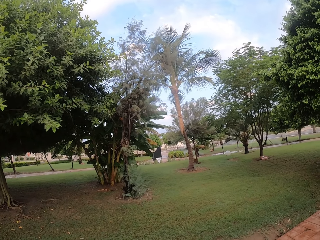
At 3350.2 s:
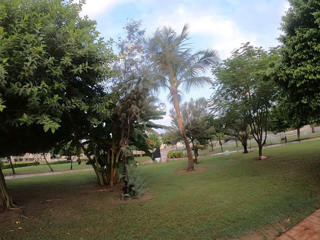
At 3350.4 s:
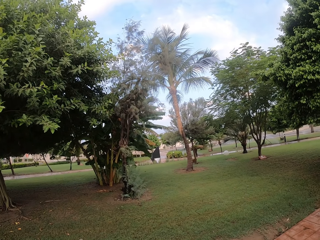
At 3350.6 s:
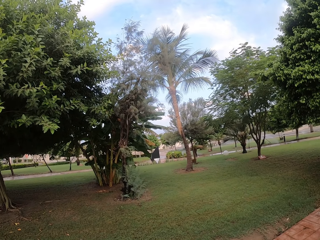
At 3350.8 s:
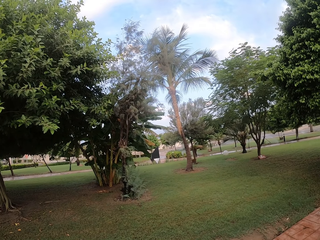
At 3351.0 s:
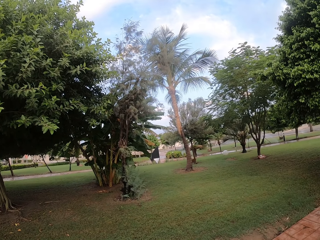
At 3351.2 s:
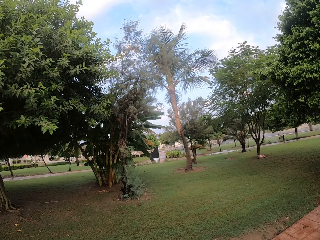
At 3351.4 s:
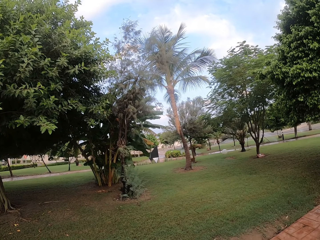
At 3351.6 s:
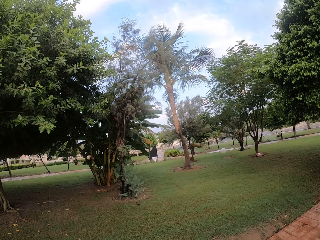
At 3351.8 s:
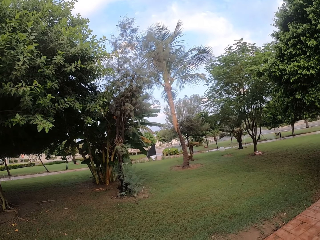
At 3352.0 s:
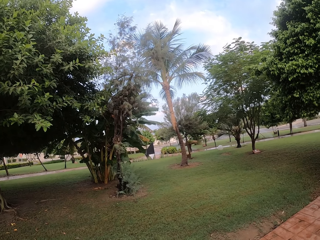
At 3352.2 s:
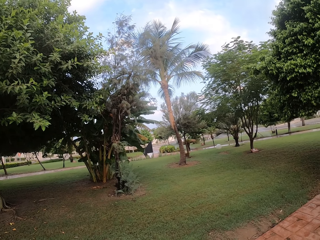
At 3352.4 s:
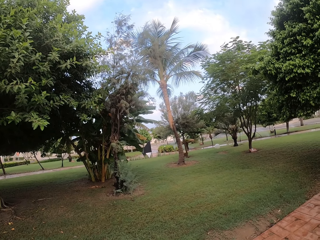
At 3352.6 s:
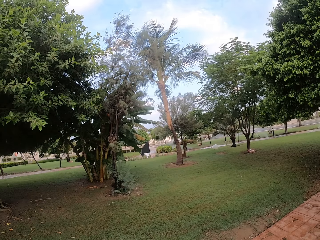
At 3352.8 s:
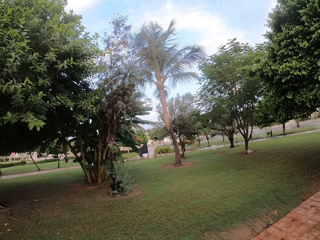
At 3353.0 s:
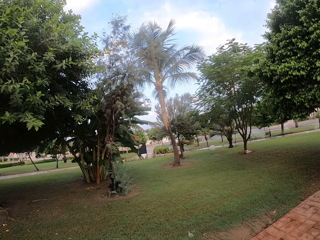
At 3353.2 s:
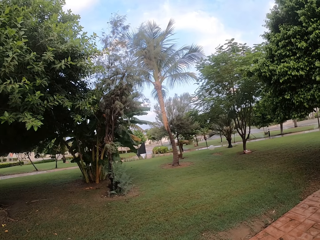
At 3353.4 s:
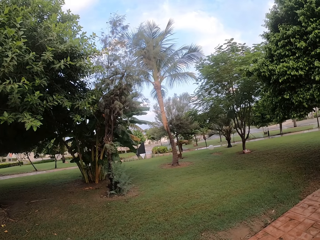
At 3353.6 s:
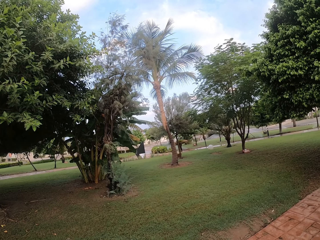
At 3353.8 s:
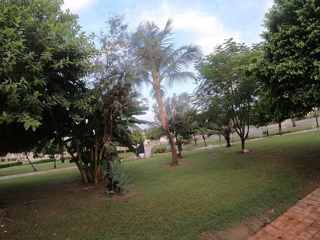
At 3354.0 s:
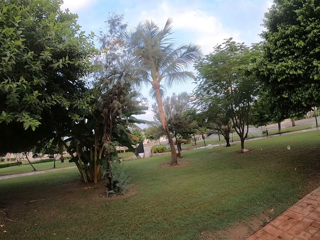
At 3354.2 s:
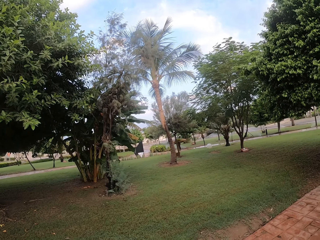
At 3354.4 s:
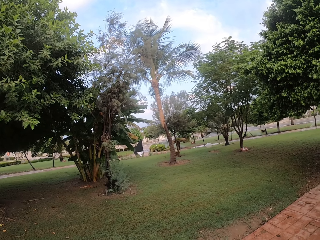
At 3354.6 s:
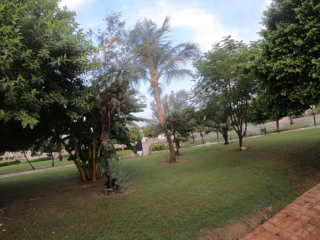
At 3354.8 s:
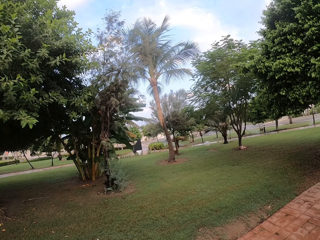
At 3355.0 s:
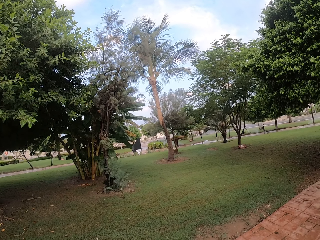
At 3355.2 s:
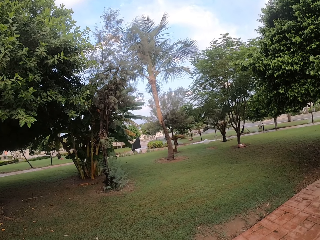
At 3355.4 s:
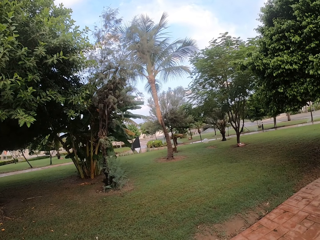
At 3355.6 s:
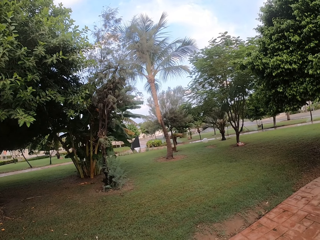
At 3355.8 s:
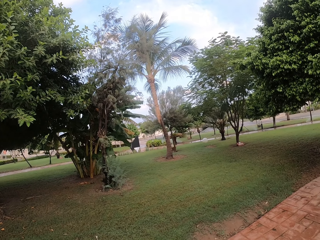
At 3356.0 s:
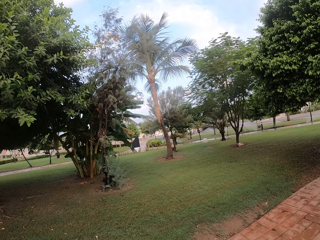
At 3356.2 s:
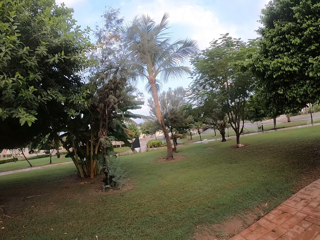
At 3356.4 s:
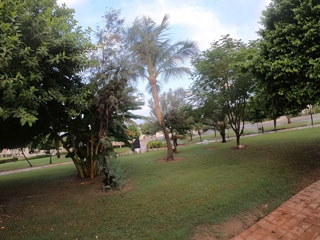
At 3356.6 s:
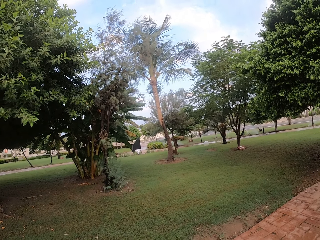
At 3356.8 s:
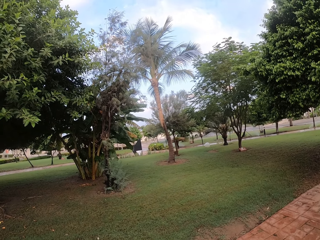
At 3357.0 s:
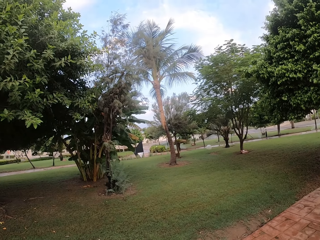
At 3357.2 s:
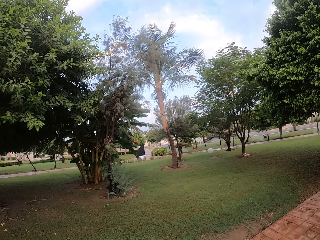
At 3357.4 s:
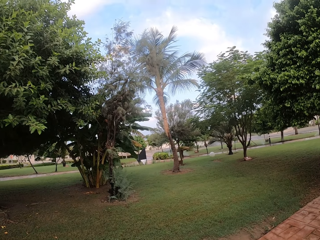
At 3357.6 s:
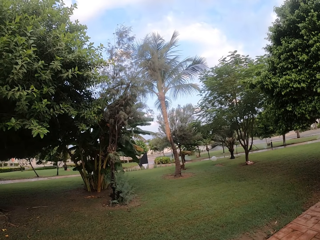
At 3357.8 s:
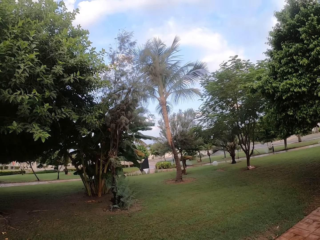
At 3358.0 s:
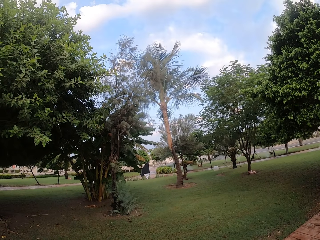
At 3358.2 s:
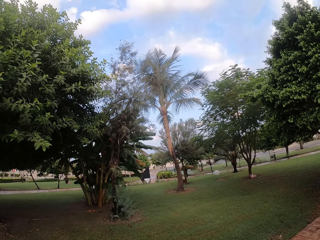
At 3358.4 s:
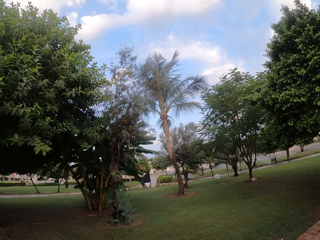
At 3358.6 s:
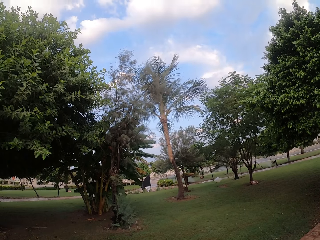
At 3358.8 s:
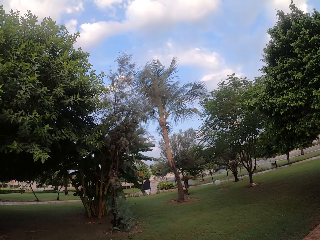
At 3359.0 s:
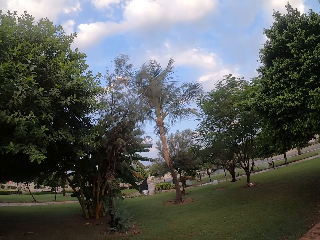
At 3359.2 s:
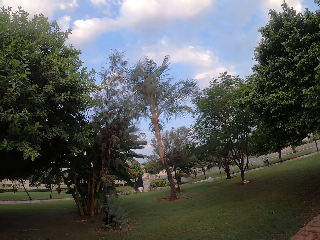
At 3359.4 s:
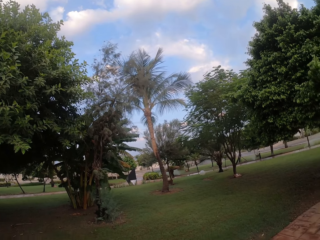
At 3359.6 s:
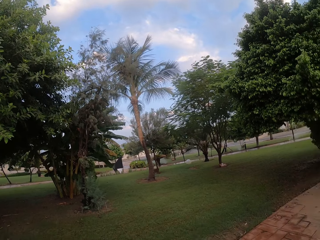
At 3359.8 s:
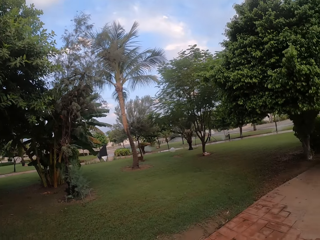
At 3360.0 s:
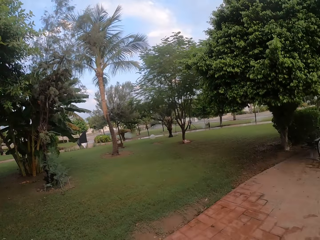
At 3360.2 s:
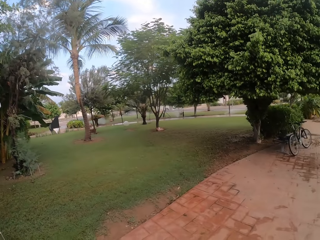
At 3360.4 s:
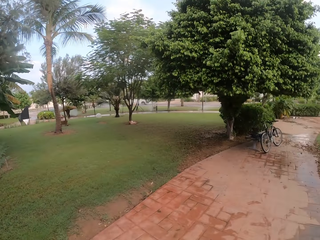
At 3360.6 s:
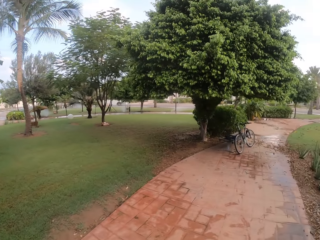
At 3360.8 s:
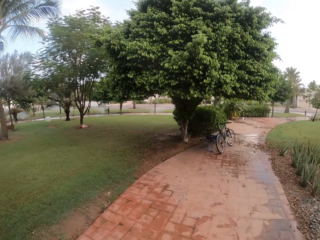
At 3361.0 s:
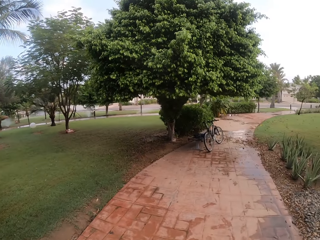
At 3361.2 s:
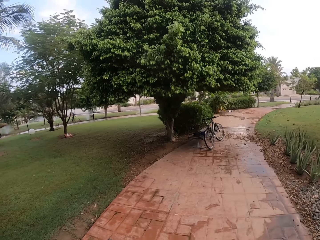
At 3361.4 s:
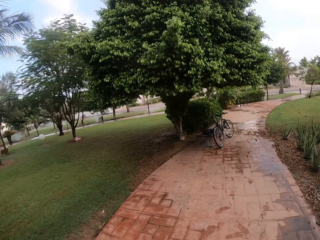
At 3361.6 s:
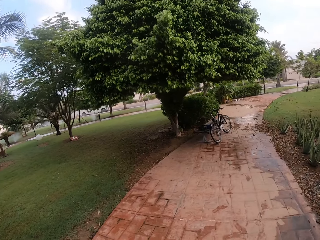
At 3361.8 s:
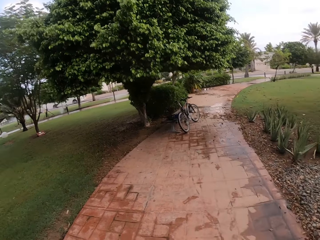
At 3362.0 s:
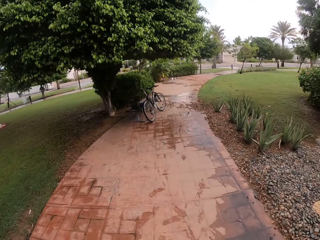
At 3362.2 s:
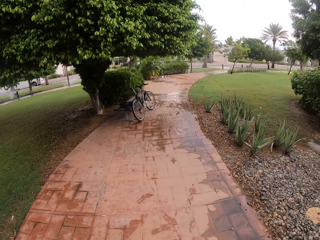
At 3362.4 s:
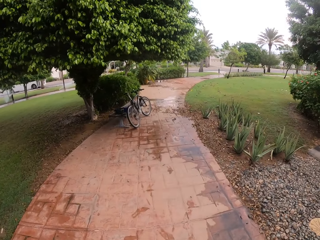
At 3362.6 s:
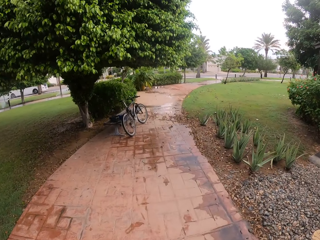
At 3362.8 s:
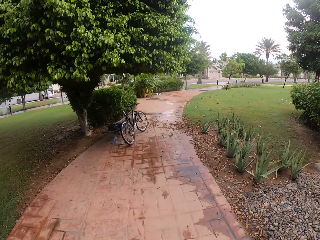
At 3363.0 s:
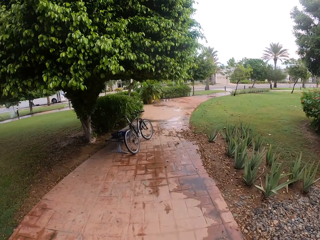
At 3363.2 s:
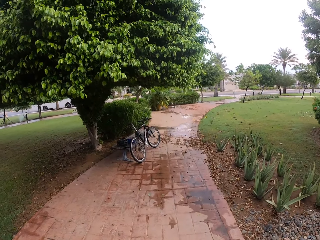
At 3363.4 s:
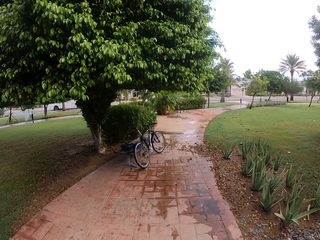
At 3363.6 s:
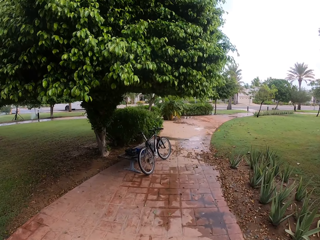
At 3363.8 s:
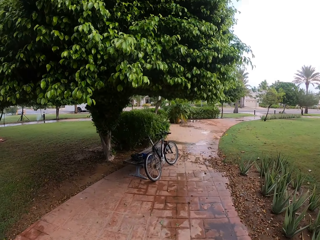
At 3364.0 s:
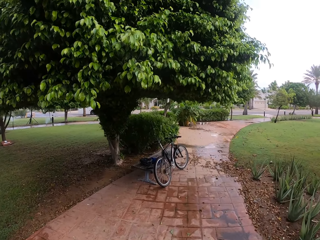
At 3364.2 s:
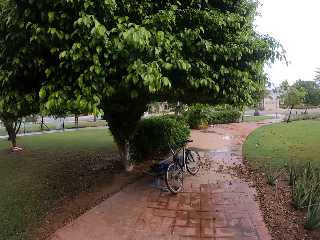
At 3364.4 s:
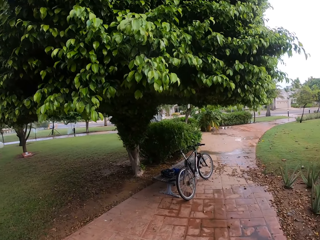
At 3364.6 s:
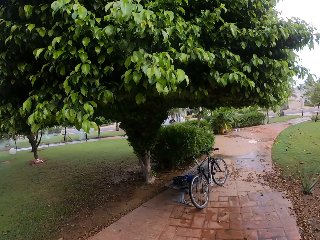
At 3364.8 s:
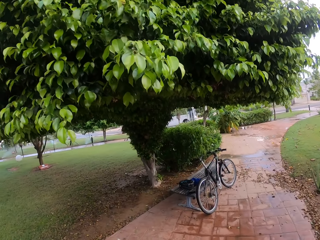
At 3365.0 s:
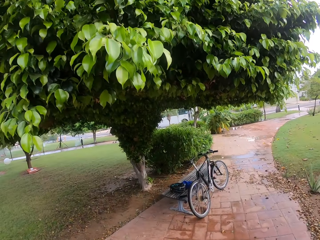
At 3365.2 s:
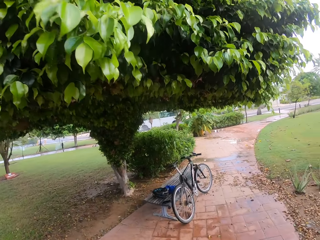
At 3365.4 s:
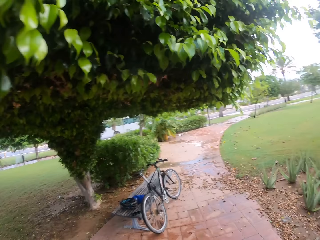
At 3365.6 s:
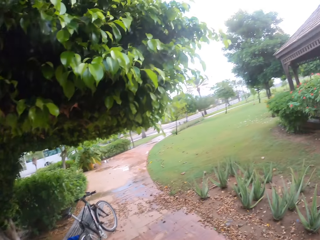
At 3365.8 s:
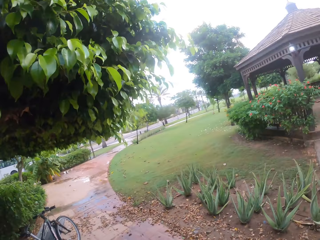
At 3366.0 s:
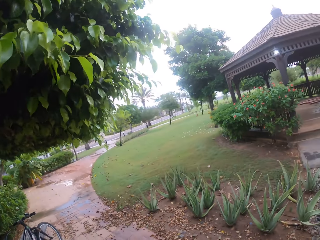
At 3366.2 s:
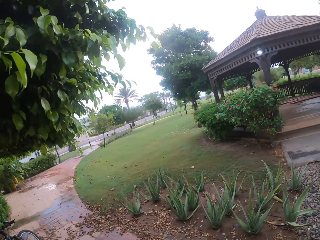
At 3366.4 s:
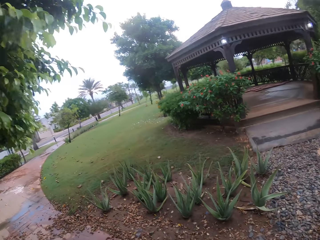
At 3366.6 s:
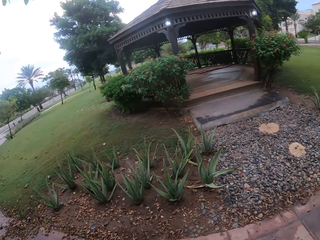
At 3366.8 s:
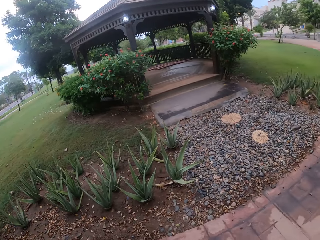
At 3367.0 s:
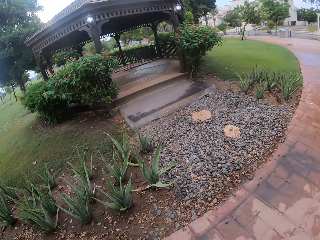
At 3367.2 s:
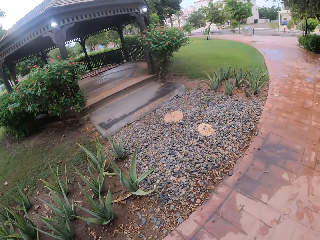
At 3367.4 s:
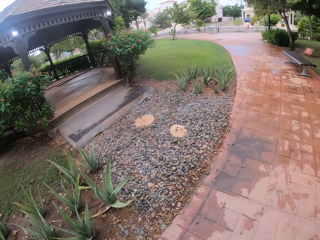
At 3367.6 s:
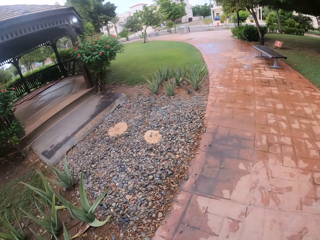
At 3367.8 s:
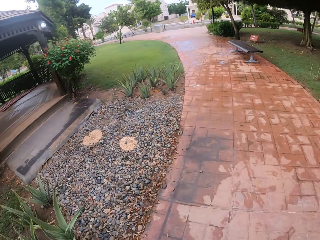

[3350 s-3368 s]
The camera wearer kicks. They stand out. They walk outside.

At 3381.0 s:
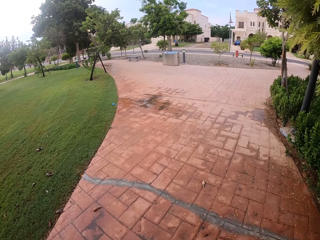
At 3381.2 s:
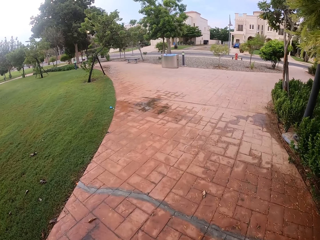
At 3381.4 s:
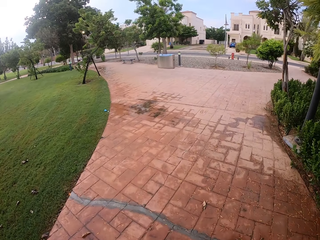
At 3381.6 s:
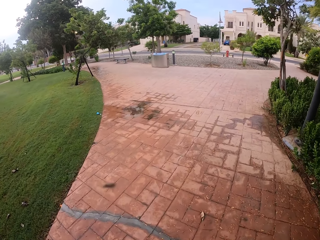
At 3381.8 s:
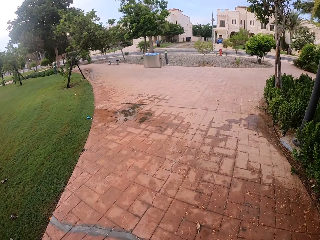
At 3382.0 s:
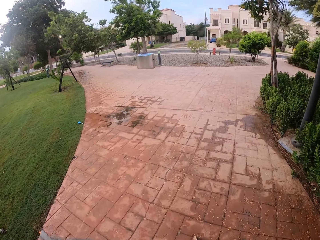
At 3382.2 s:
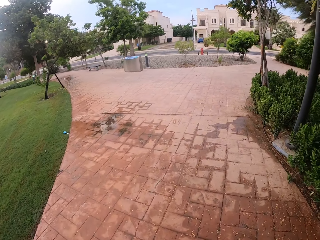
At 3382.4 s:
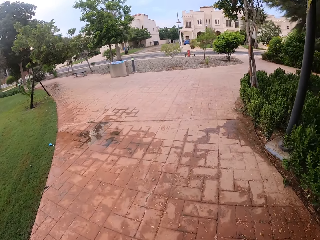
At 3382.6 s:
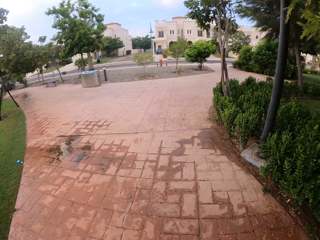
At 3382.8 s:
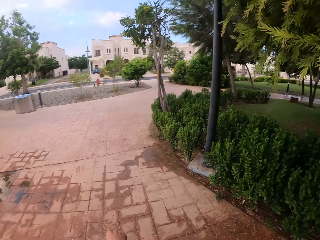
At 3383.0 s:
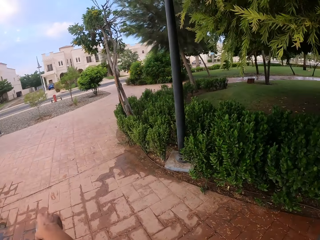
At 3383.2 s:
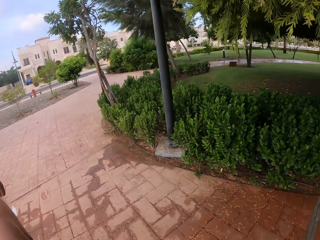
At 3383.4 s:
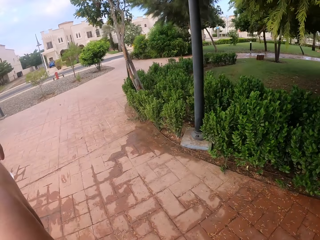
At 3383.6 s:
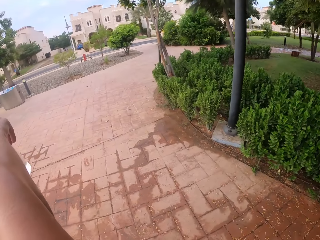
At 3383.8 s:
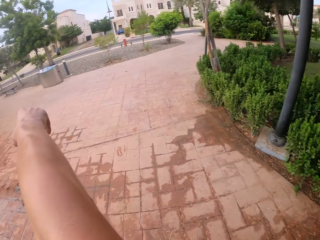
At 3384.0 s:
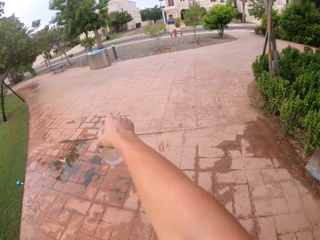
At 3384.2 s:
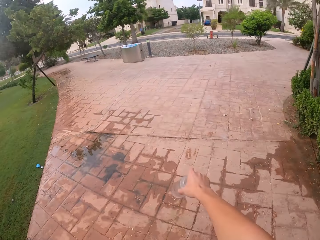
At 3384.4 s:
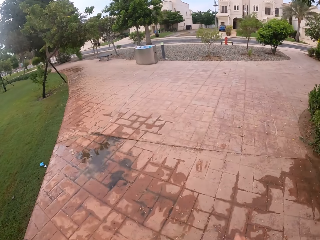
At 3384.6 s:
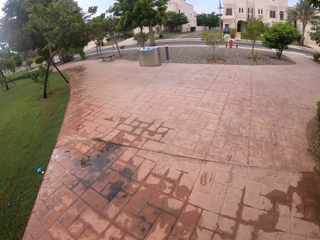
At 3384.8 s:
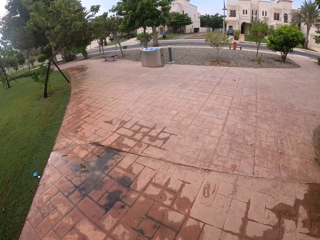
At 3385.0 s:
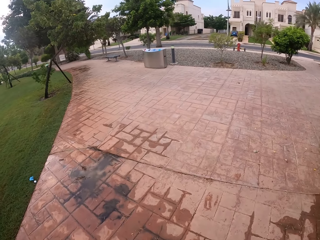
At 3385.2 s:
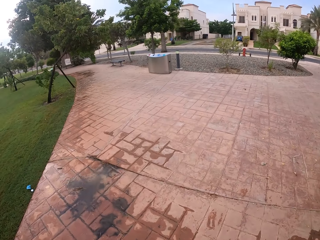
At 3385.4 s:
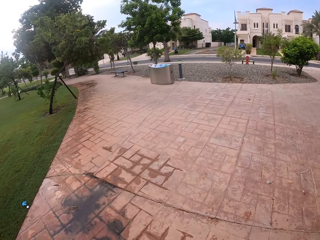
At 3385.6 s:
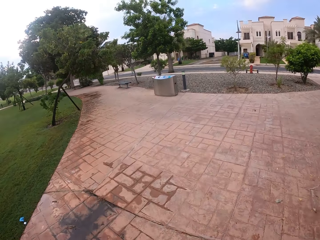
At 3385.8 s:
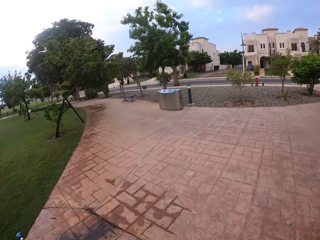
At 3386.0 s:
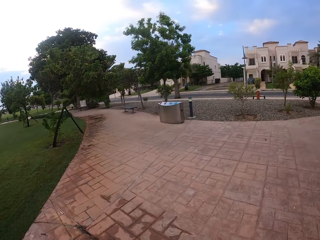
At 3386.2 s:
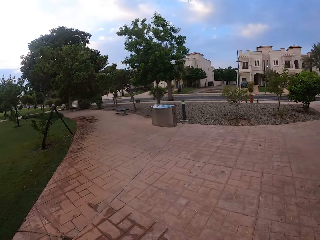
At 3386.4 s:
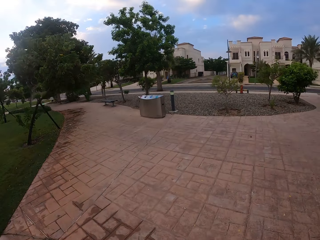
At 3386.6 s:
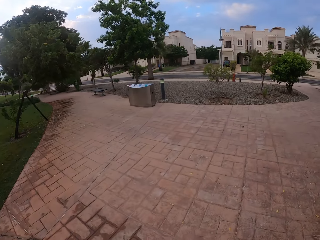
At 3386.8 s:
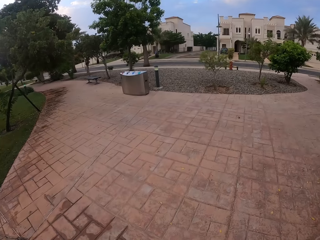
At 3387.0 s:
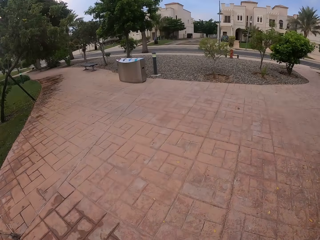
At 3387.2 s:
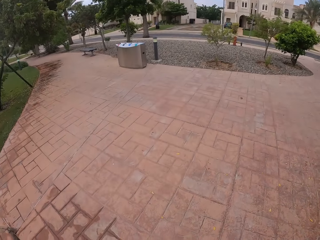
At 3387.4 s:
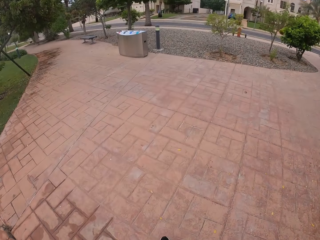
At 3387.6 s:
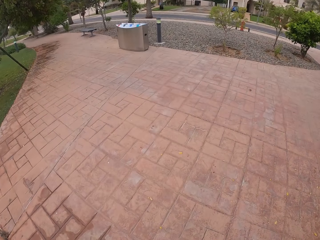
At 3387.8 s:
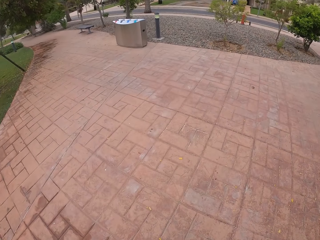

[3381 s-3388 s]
The camera wearer stretches his hand to point forward with a glass in his hand. He walks outside.
